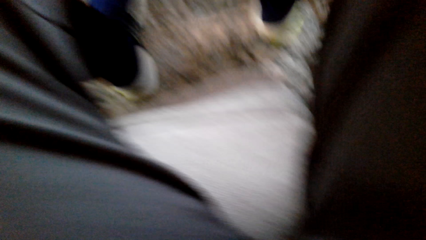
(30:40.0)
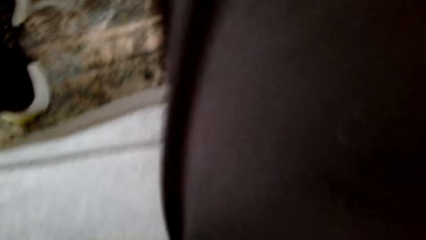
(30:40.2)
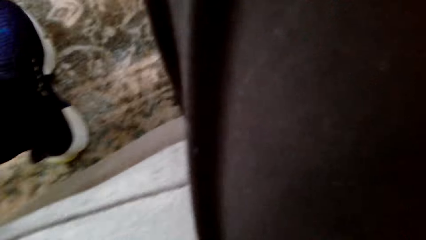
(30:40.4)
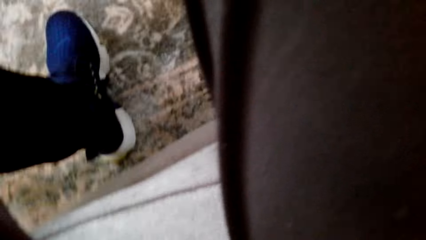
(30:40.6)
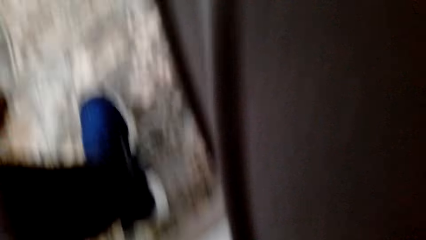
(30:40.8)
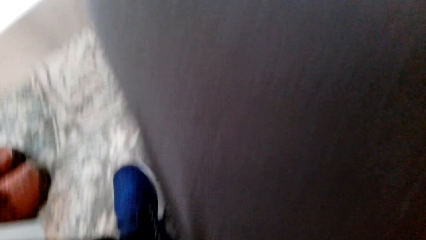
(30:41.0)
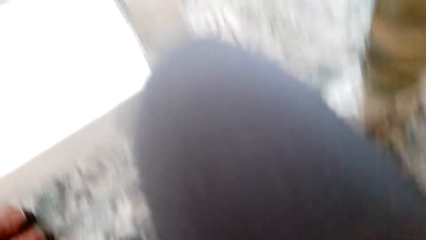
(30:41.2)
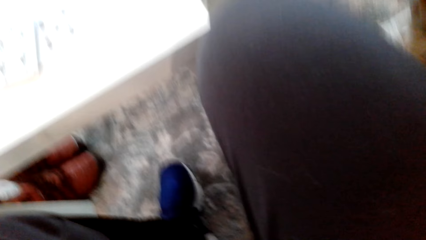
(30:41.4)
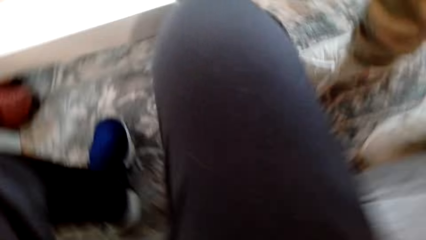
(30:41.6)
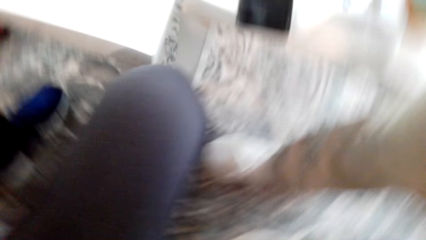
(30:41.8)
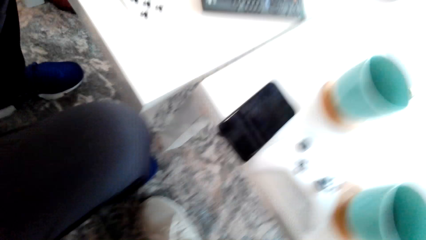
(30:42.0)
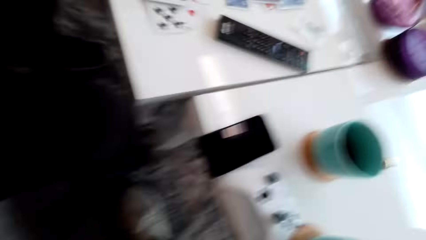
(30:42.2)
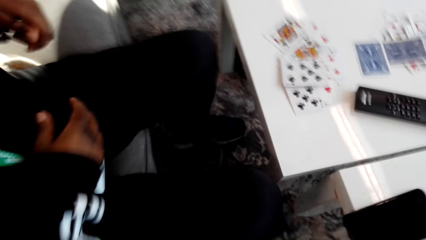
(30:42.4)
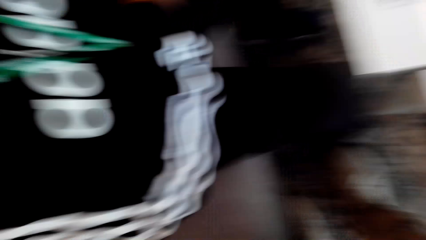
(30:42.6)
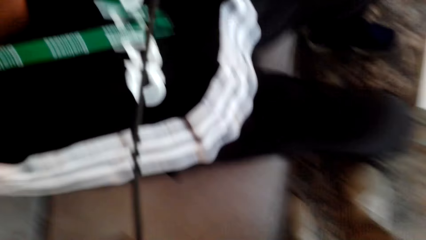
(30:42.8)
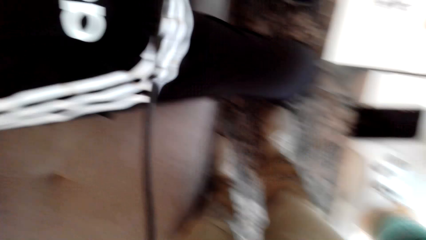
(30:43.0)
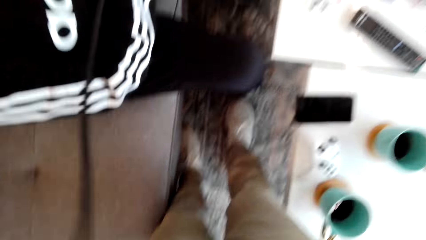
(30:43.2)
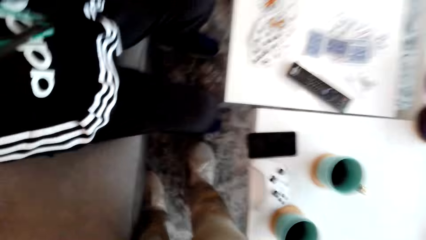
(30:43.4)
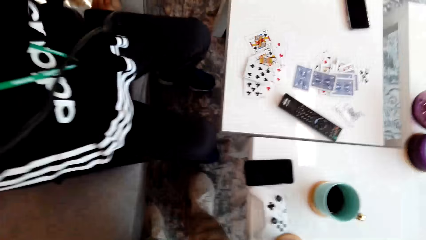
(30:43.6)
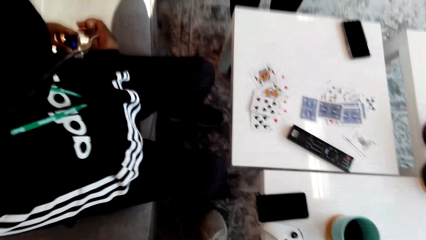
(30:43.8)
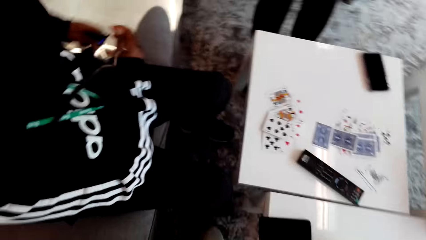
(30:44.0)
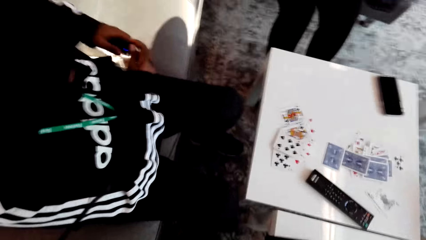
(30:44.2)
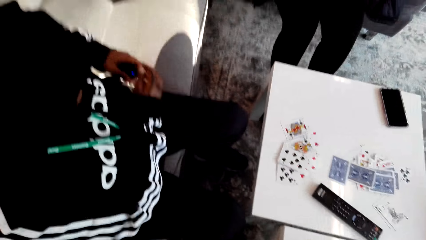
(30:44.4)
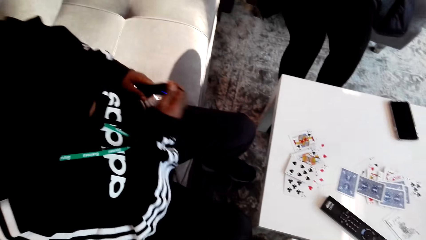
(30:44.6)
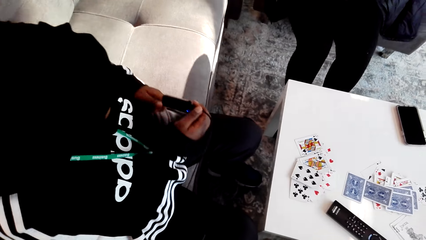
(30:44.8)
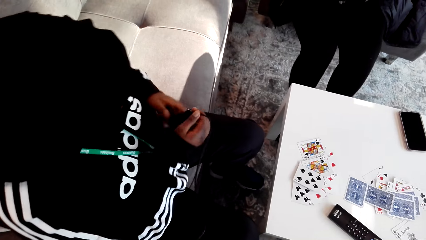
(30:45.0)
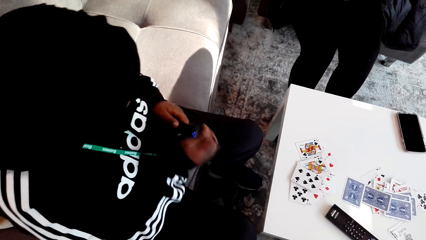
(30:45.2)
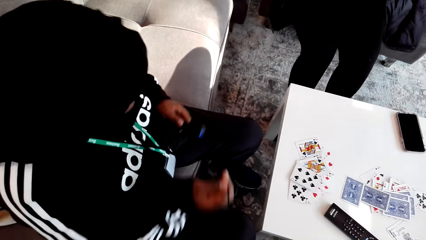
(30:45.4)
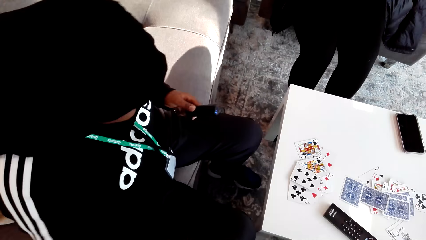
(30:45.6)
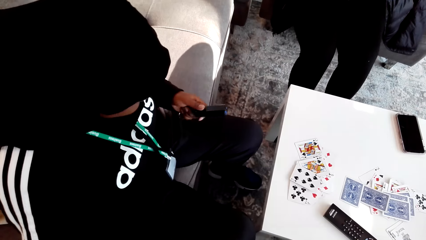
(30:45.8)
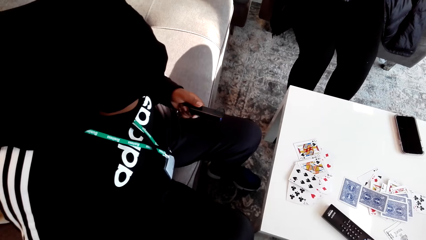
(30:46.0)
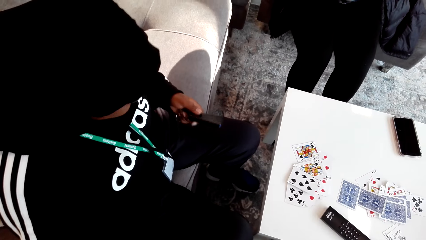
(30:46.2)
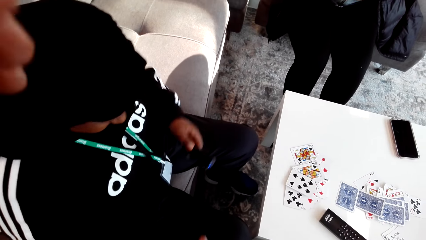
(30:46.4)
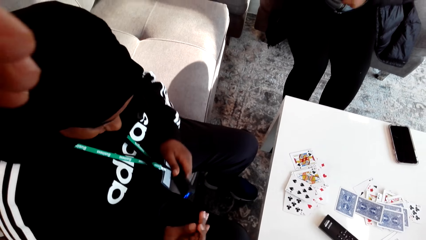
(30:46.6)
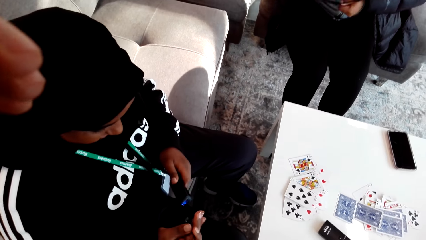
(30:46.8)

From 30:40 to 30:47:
The woman talks. The camera wearer looks around and converses with the woman. The man talks to the camera wearer. The woman talks. The camera wearer looks at the woman. The woman laughs and holds something in the hands. The woman laughs. The camera wearer laughs.
